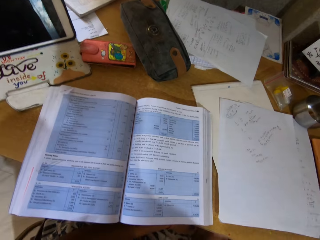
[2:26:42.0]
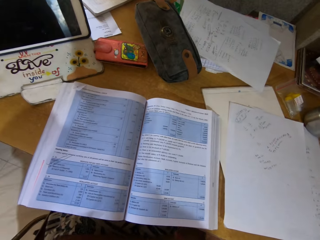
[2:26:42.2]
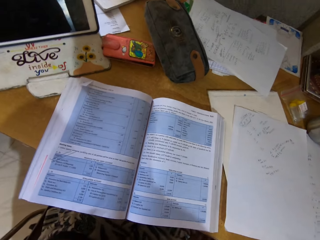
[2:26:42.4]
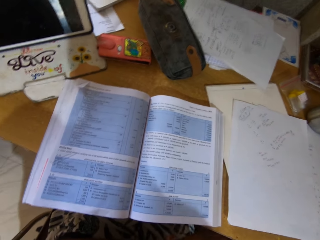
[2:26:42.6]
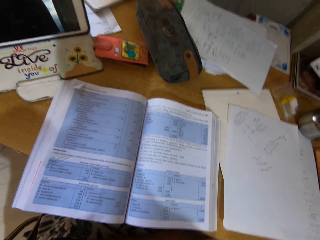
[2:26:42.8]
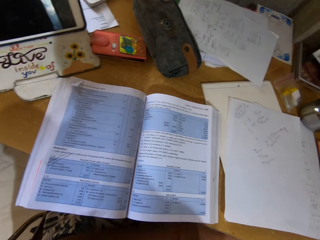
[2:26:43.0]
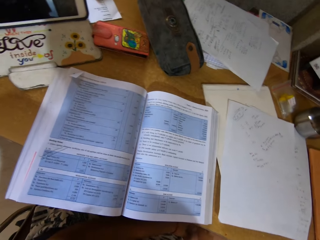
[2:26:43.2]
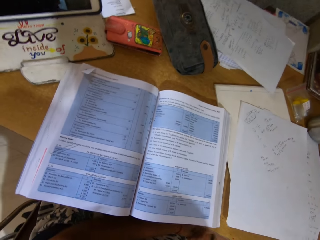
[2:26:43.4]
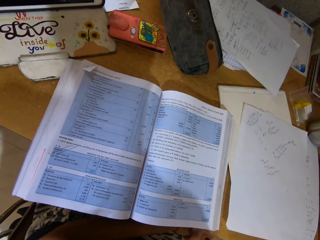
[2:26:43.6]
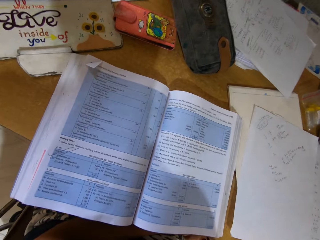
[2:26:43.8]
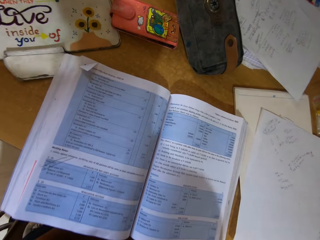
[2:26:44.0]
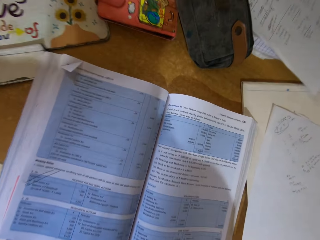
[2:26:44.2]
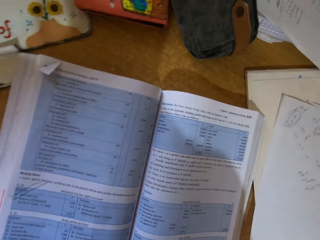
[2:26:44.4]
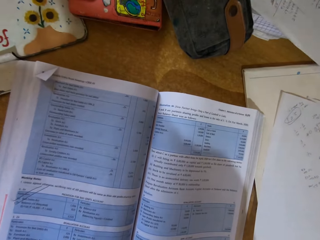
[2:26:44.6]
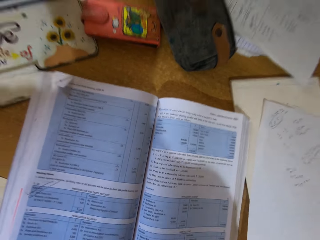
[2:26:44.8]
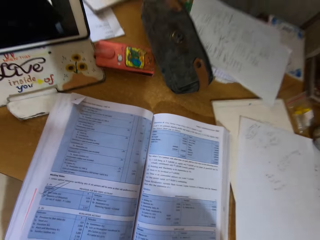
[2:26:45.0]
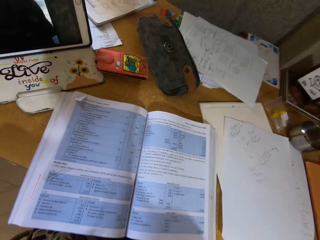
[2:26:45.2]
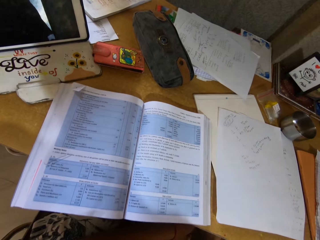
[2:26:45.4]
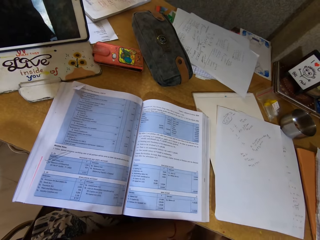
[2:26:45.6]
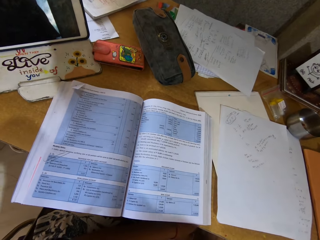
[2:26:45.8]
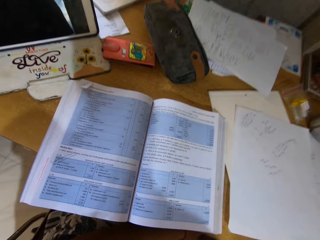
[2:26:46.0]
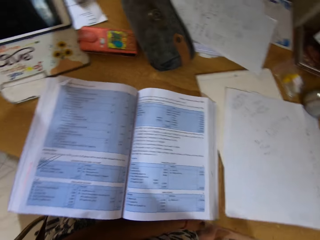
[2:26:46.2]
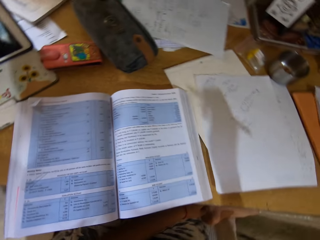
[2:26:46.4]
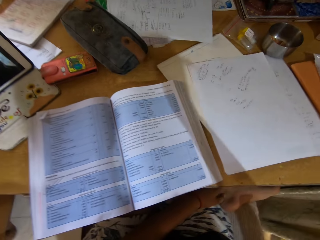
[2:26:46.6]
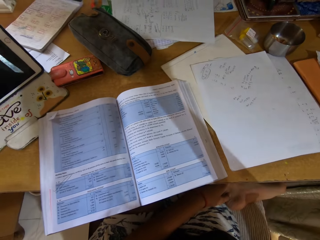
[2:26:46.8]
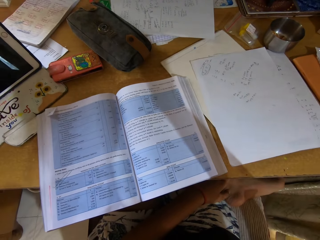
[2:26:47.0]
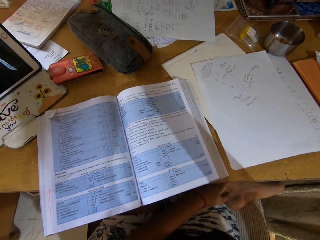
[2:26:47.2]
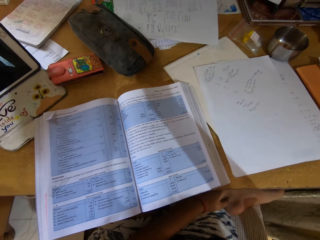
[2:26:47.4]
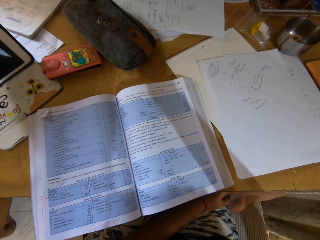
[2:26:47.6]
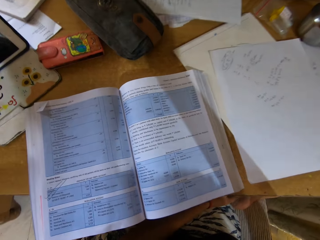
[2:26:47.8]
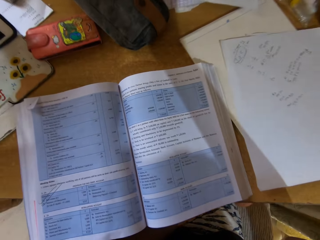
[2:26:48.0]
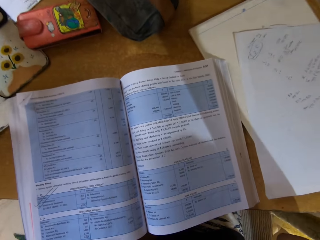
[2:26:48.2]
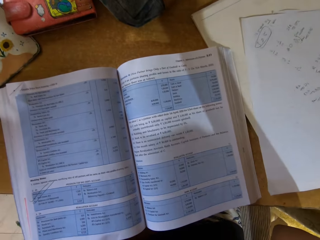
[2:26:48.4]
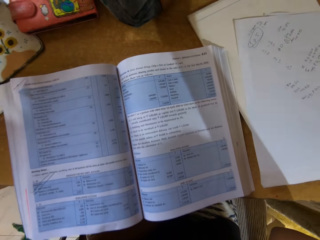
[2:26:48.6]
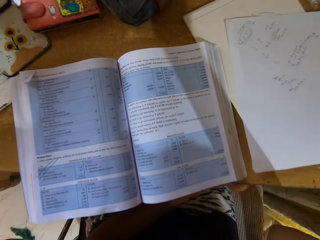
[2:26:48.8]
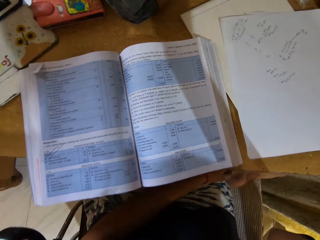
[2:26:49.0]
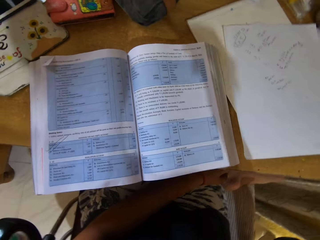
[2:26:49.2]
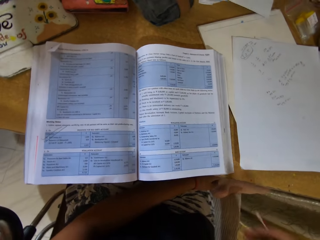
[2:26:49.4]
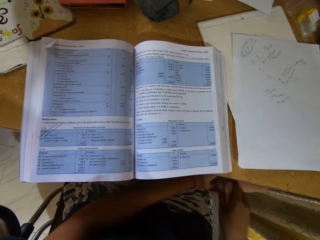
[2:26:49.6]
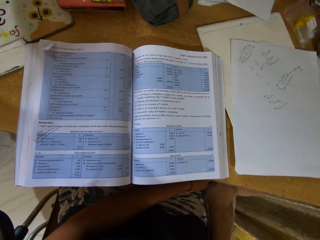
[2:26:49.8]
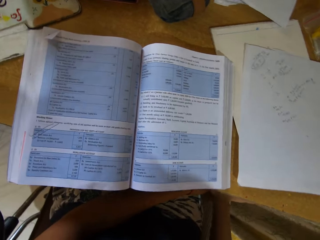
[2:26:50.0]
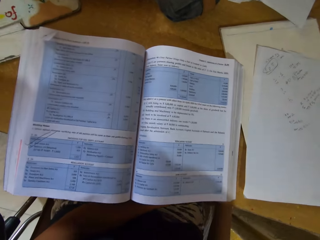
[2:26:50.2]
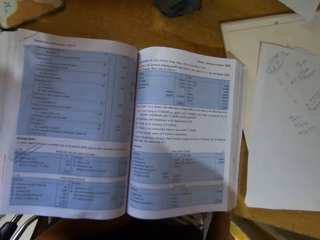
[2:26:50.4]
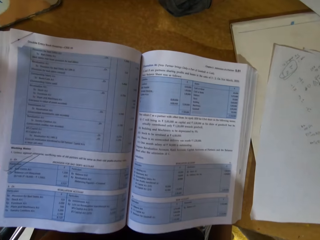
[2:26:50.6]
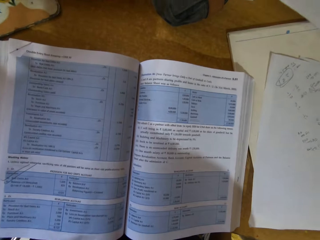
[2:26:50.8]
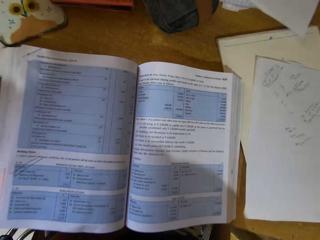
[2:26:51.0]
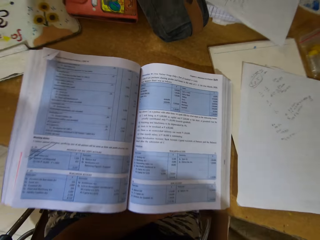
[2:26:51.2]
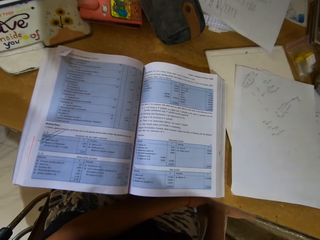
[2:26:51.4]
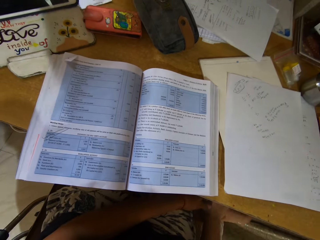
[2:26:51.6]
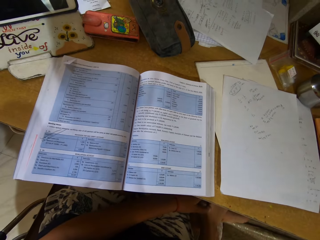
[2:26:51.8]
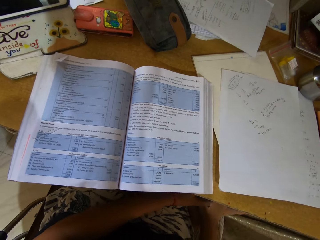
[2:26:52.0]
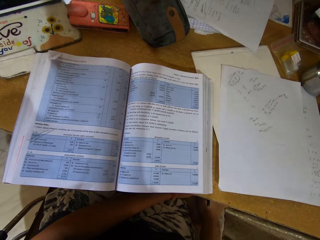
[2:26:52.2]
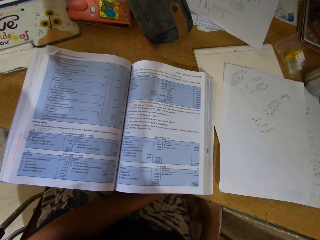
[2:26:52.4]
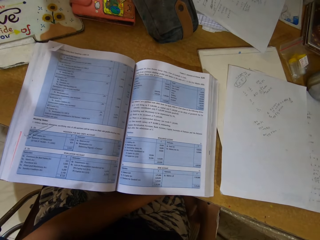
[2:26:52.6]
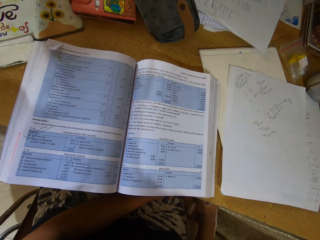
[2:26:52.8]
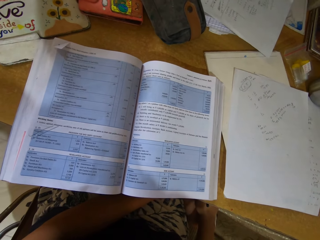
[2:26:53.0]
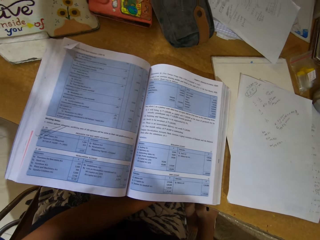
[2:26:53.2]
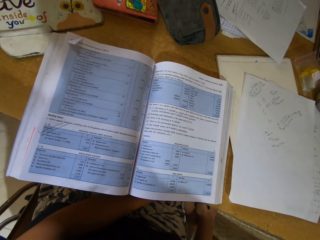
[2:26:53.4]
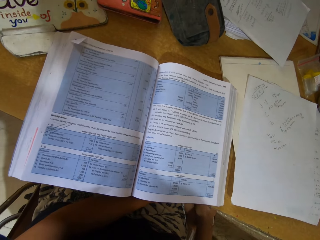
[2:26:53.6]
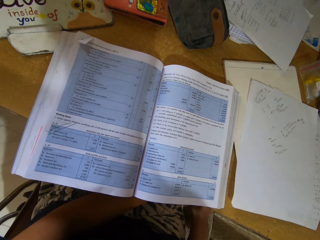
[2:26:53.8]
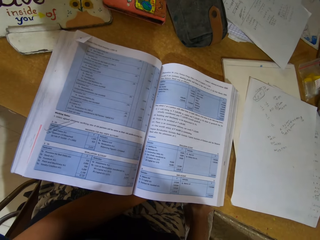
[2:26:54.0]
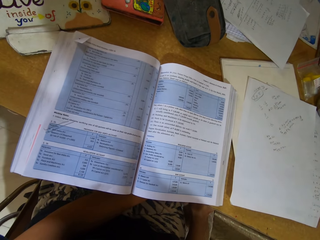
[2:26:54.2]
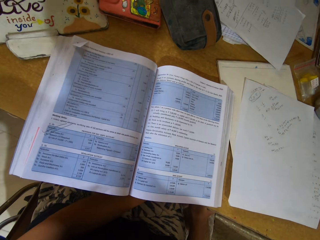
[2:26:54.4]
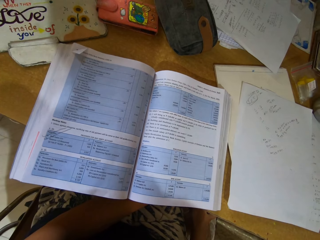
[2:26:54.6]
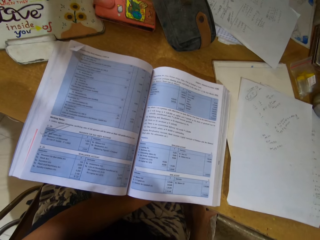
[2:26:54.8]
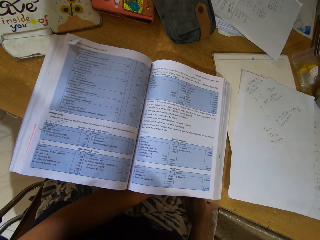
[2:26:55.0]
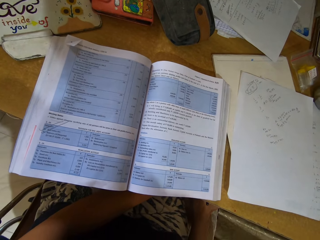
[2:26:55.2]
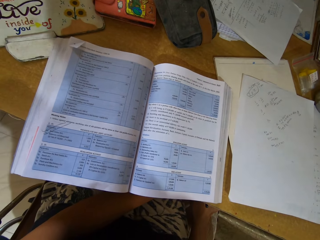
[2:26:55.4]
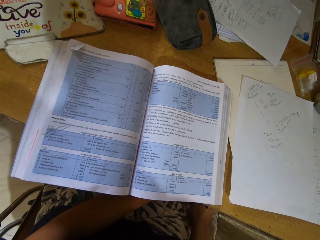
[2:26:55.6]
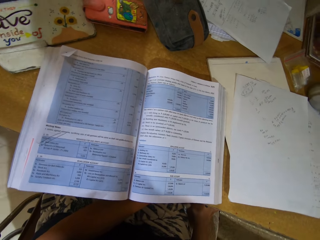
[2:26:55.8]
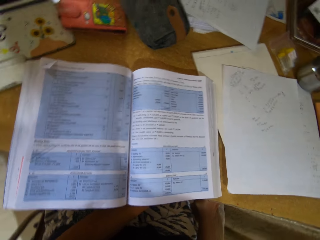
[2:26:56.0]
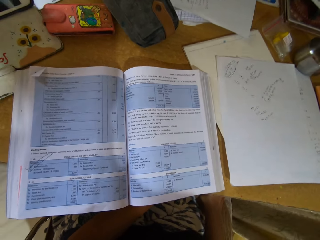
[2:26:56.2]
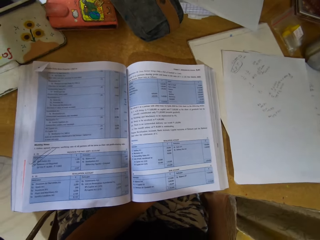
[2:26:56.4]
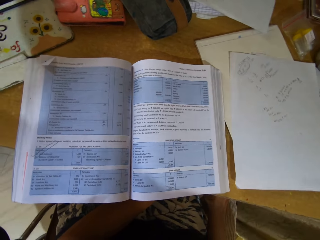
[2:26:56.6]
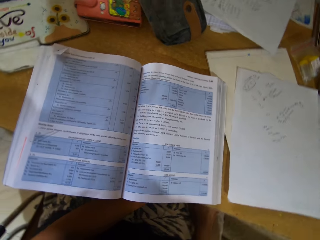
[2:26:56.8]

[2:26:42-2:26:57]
The camera wearer moves the hand. They read the book.

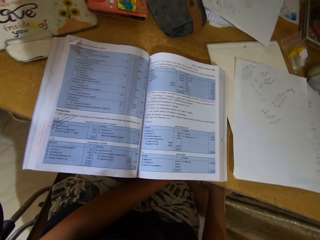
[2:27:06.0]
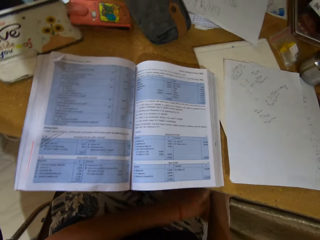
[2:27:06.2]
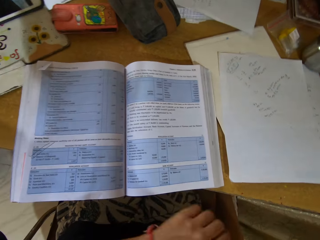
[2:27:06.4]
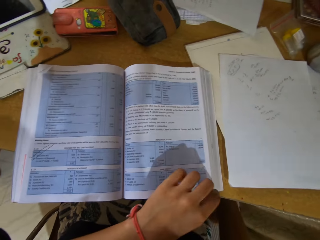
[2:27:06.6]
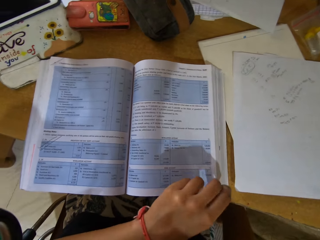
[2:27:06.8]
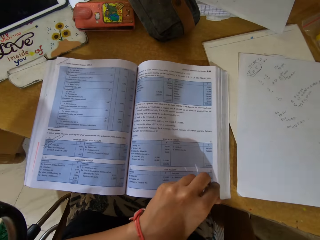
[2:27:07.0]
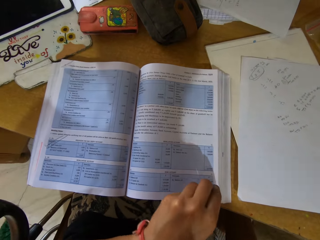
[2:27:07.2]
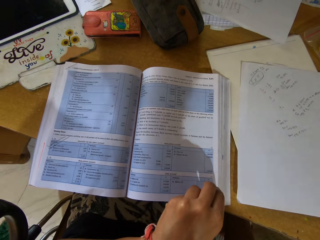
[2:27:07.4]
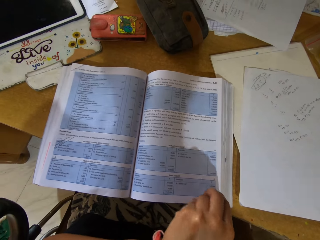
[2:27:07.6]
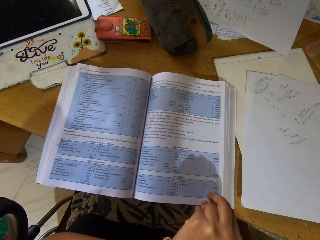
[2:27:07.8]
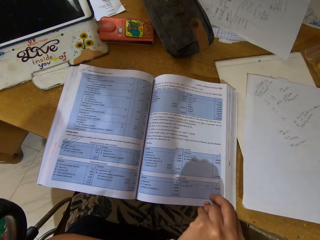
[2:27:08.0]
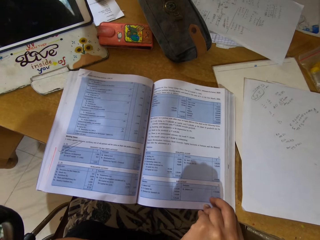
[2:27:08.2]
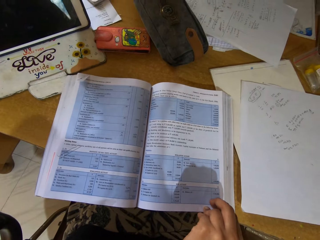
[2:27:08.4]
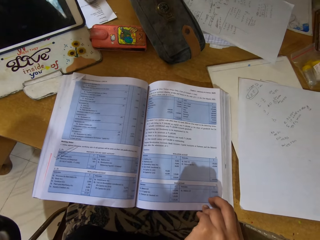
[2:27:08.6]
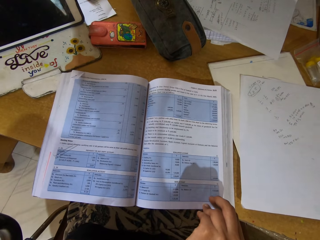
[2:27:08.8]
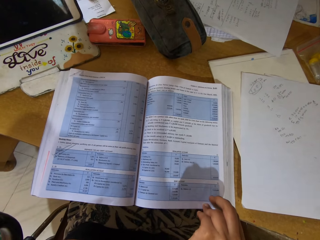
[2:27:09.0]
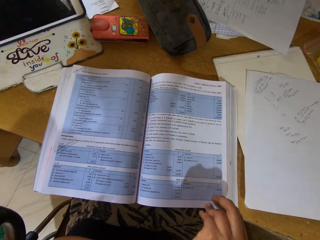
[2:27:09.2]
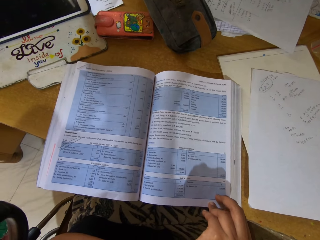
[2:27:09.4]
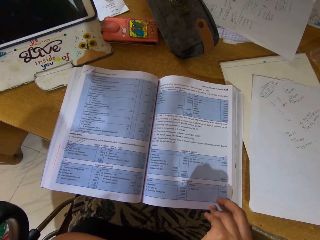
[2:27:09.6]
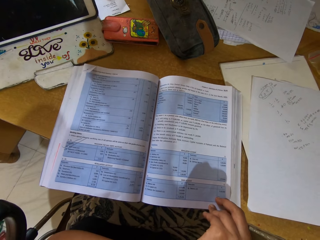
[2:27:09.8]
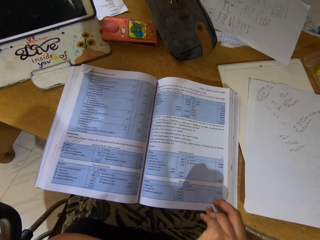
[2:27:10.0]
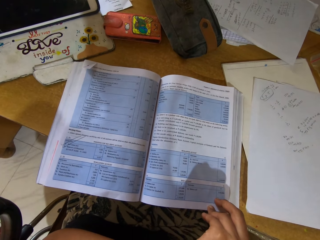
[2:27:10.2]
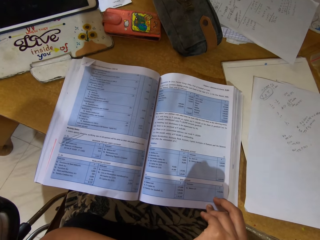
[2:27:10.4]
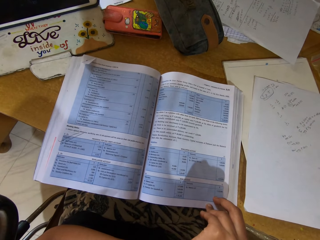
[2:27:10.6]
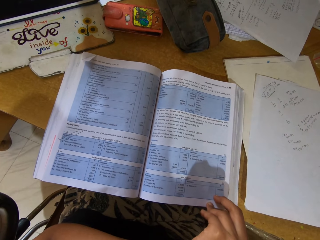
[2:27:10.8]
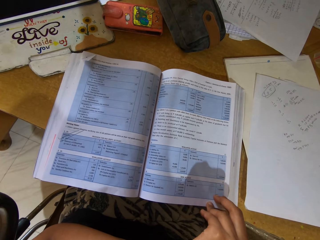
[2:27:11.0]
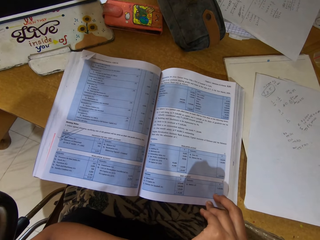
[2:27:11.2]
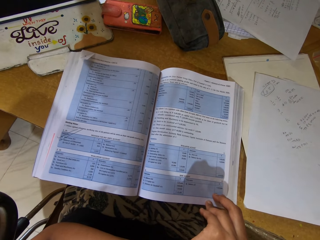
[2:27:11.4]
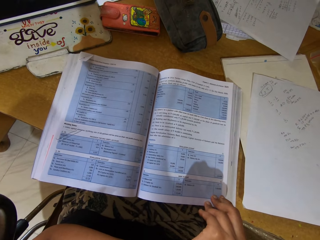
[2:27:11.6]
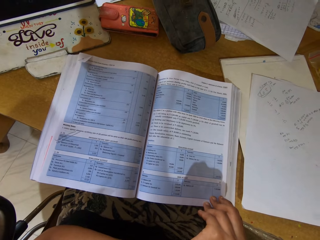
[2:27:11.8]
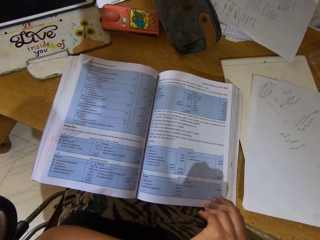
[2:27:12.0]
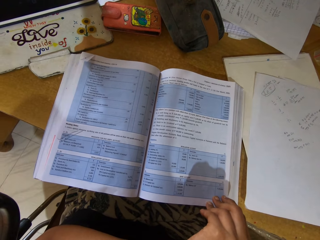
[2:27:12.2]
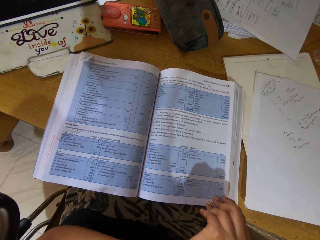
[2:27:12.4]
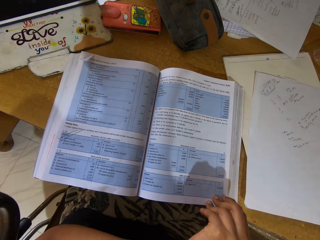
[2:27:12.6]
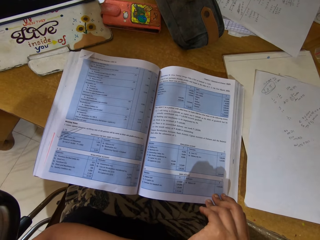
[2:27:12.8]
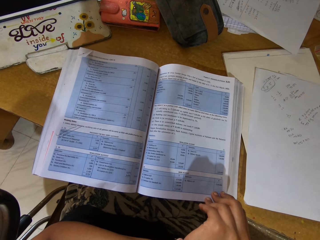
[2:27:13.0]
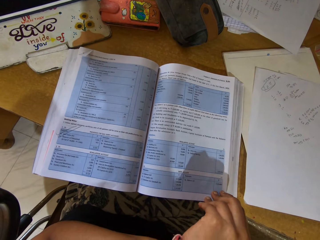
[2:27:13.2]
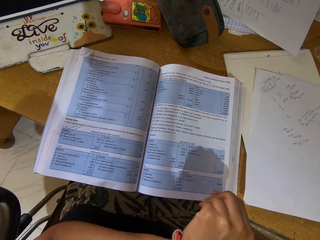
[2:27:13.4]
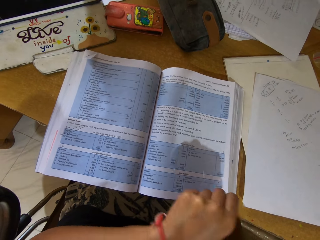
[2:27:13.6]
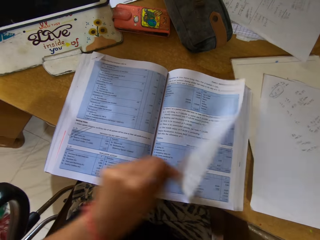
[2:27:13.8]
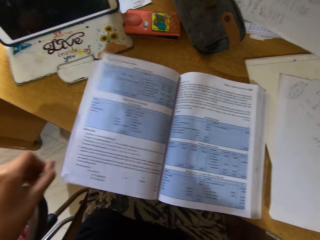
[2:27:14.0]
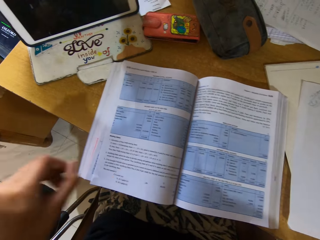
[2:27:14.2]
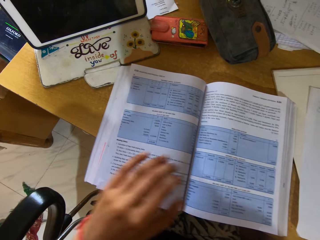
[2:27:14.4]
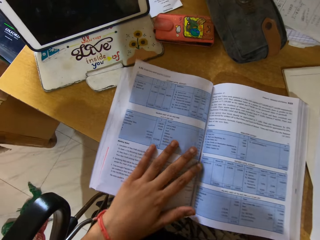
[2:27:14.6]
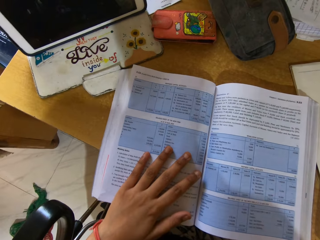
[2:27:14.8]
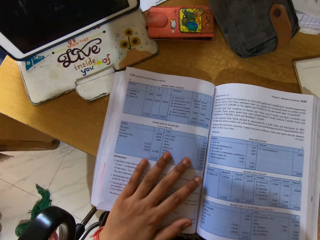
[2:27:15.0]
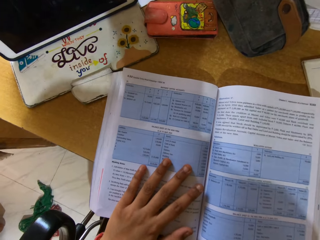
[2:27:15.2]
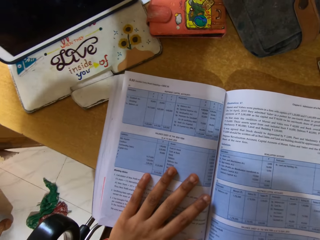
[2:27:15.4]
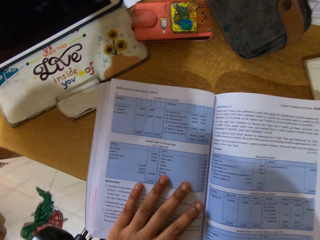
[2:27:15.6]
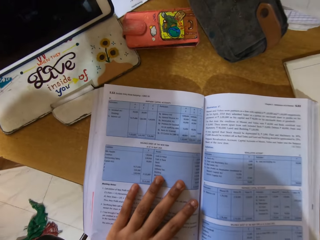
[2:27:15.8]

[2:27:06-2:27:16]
The camera wearer places a finger on the book. They peruse the book. They open the book.
